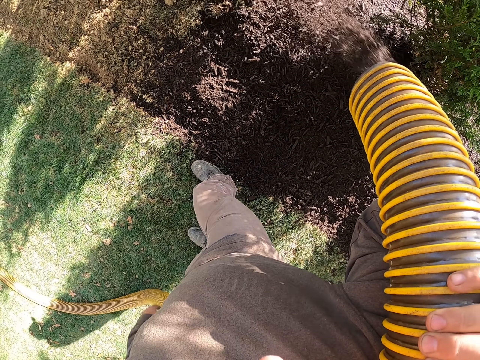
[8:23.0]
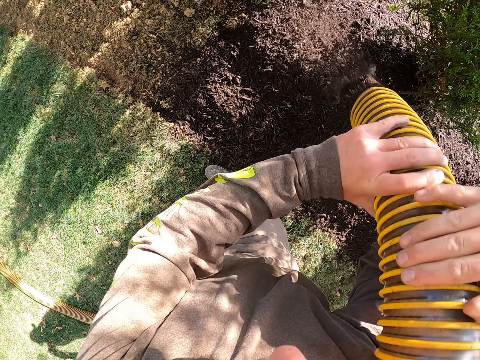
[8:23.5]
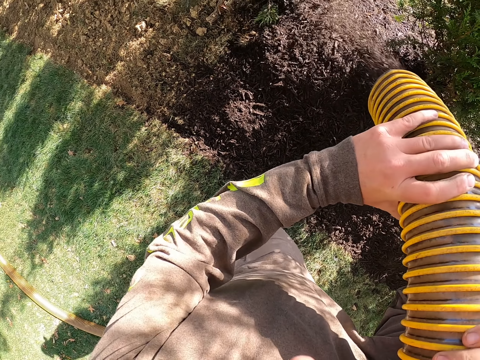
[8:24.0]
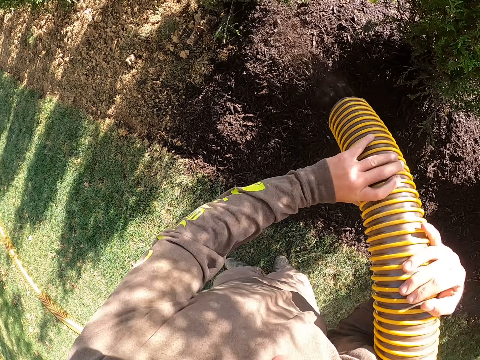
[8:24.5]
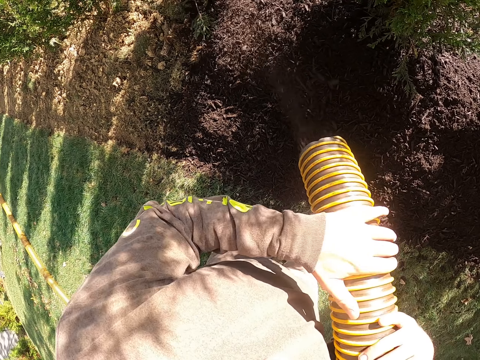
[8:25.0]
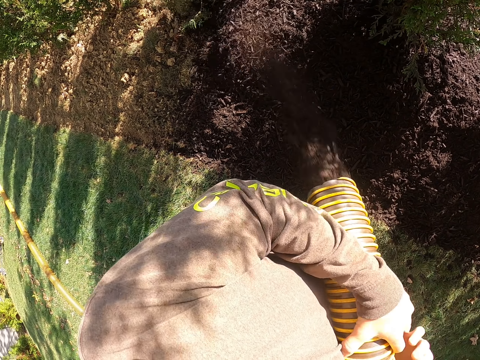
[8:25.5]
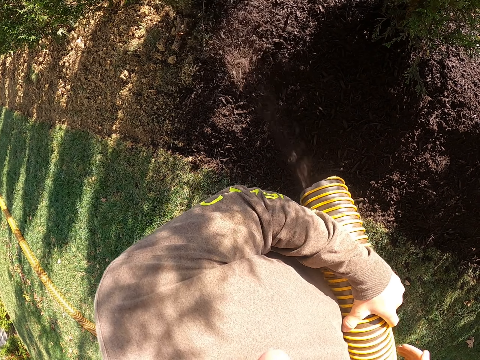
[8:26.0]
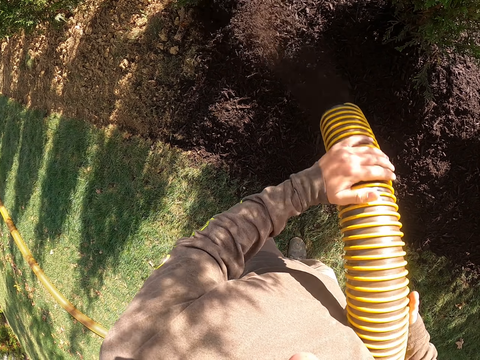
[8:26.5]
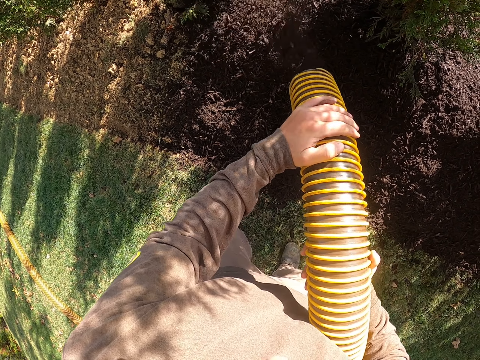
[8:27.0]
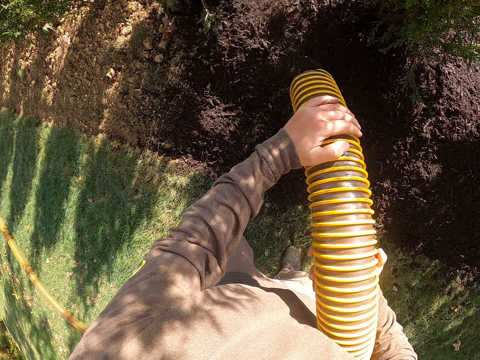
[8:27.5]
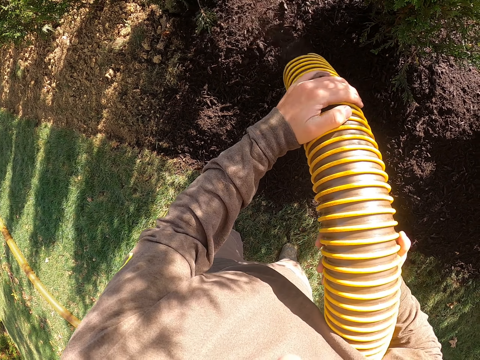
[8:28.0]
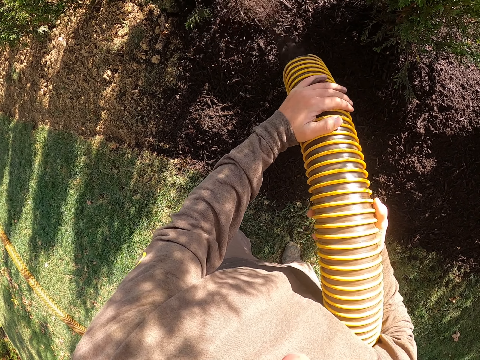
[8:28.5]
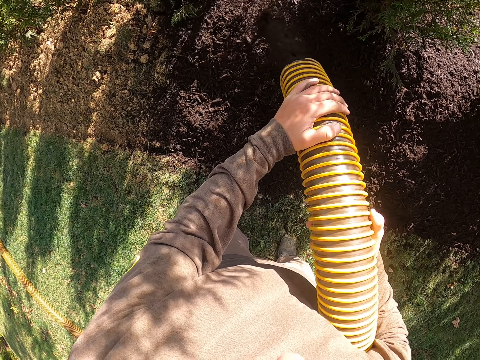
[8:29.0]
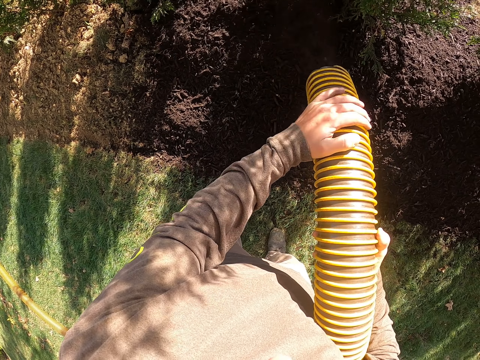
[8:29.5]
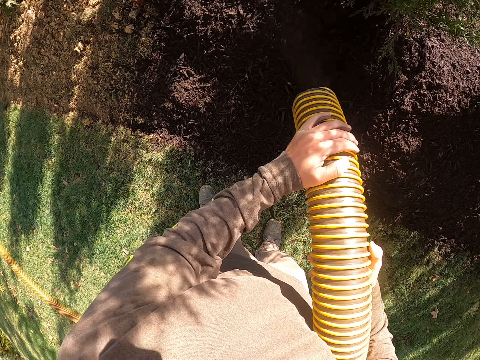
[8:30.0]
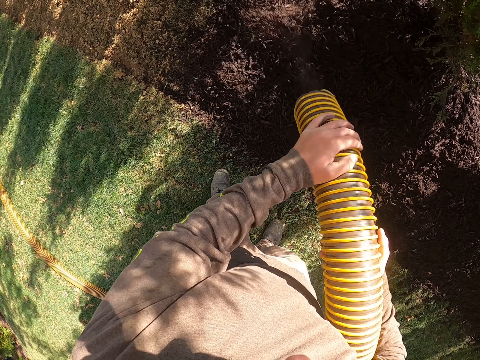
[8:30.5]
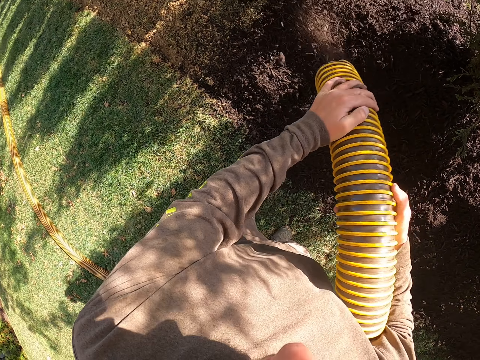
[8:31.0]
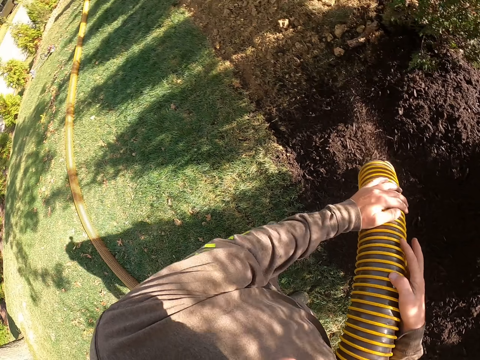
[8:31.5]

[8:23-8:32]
The camera wearer adjusts the pipe on his hands. He sprinkles manure on the ground.

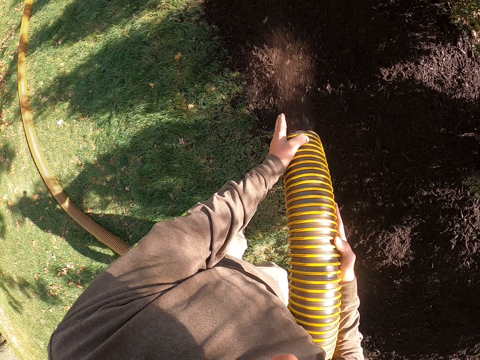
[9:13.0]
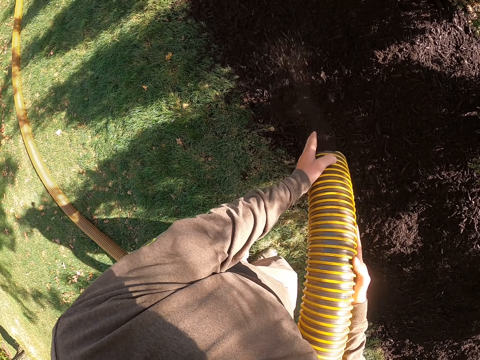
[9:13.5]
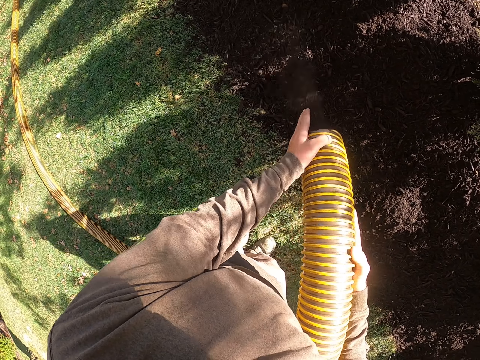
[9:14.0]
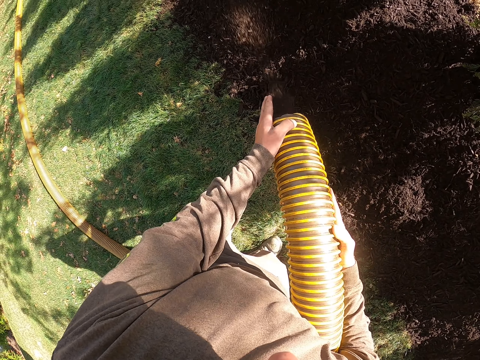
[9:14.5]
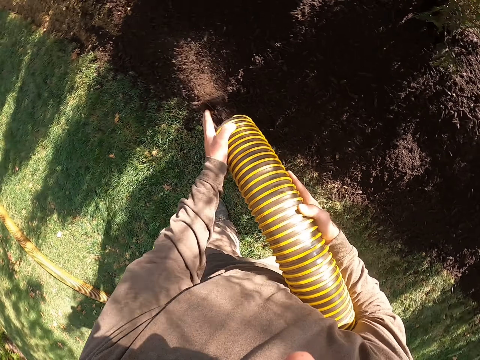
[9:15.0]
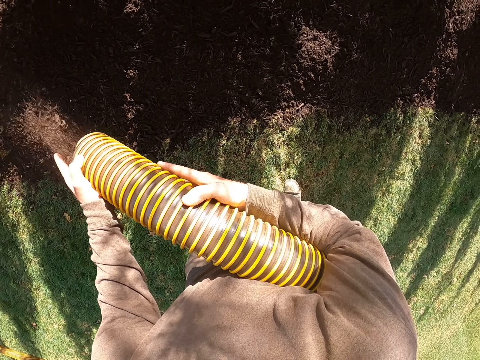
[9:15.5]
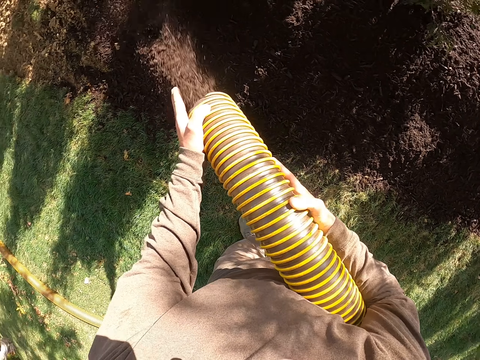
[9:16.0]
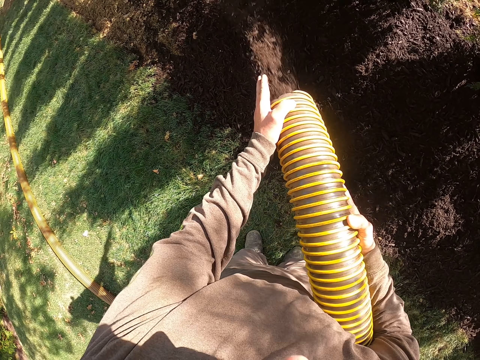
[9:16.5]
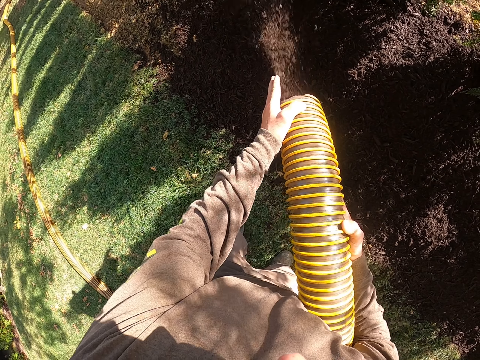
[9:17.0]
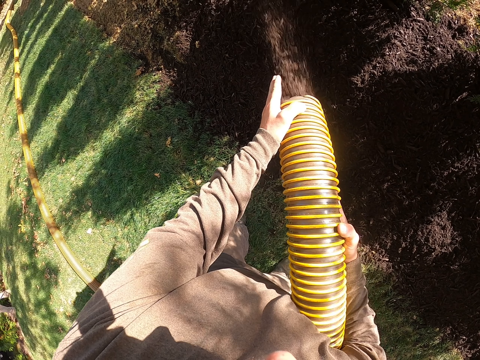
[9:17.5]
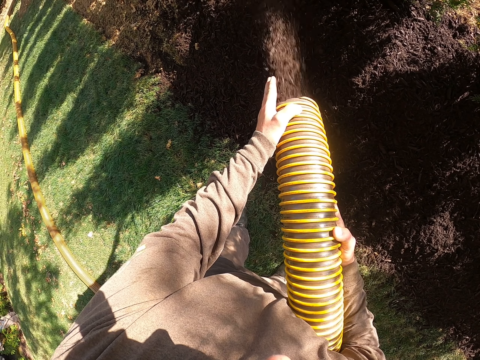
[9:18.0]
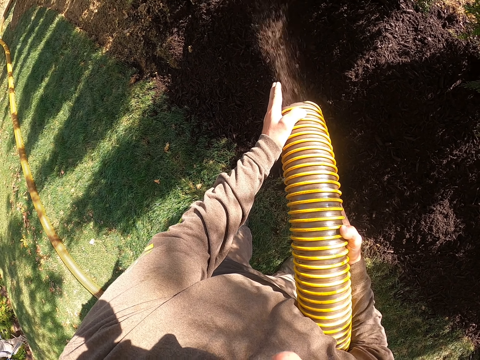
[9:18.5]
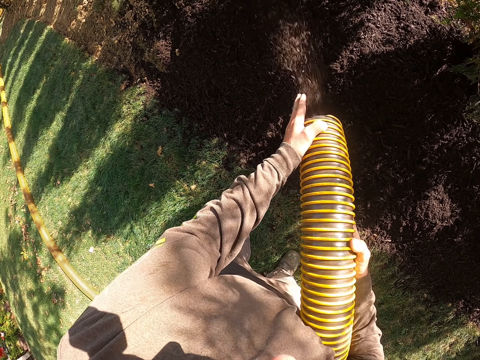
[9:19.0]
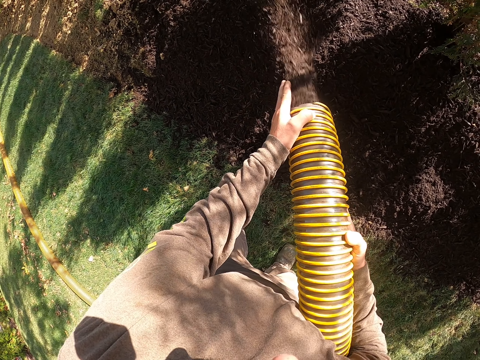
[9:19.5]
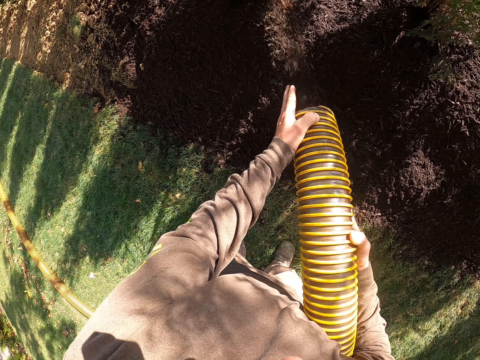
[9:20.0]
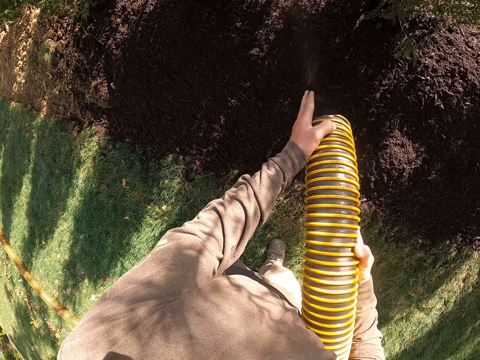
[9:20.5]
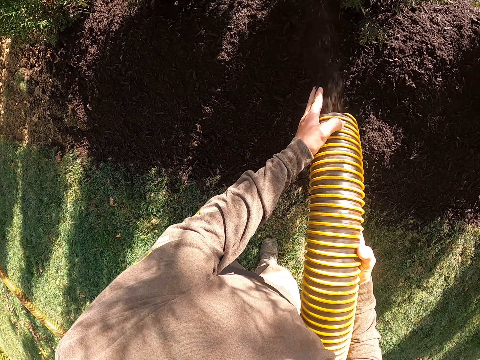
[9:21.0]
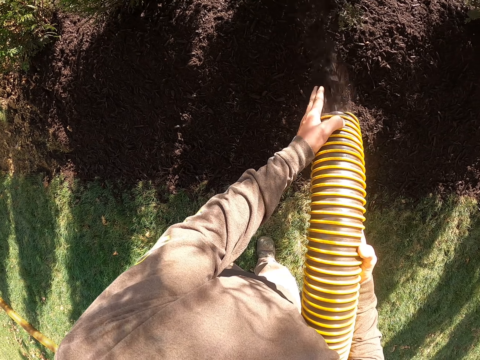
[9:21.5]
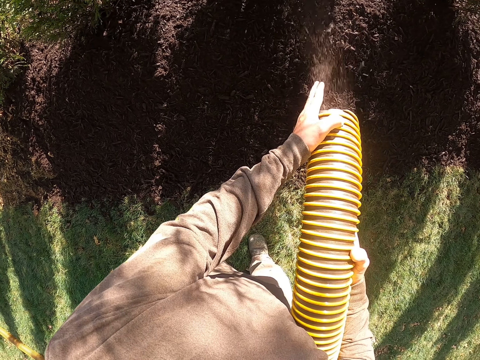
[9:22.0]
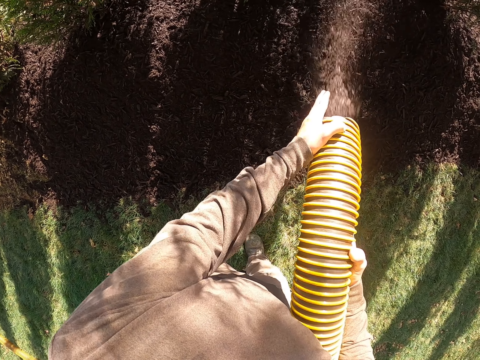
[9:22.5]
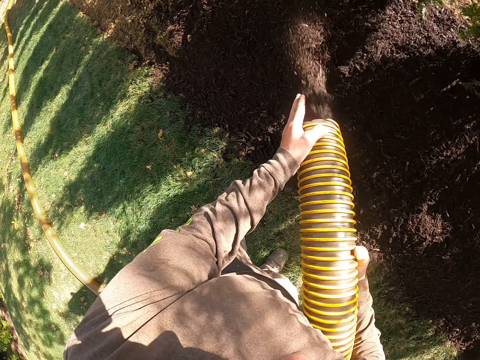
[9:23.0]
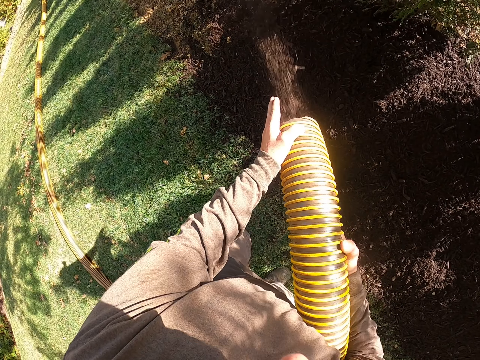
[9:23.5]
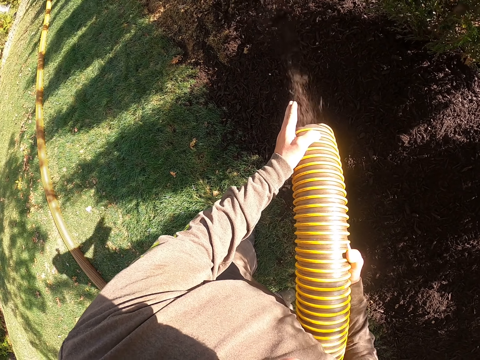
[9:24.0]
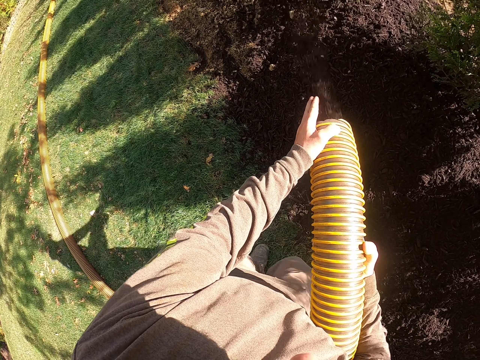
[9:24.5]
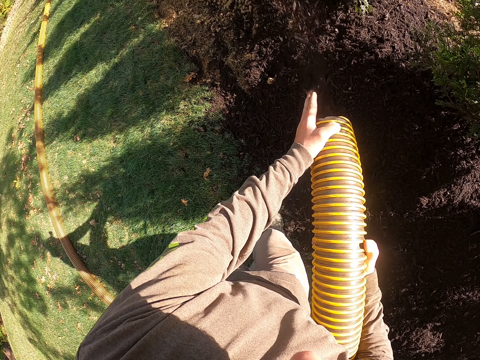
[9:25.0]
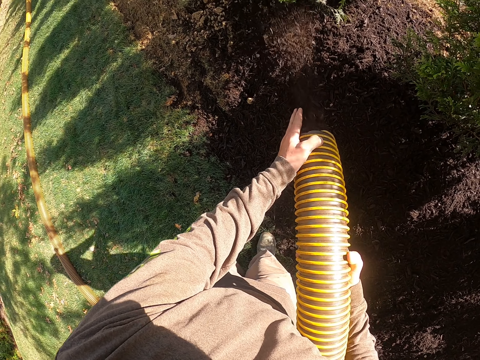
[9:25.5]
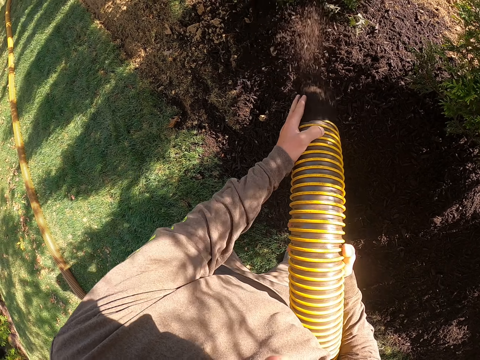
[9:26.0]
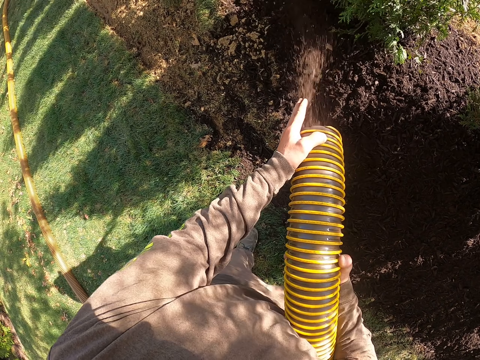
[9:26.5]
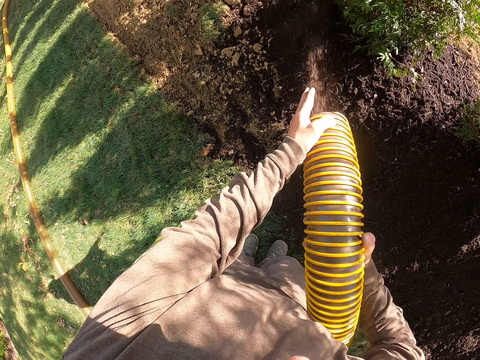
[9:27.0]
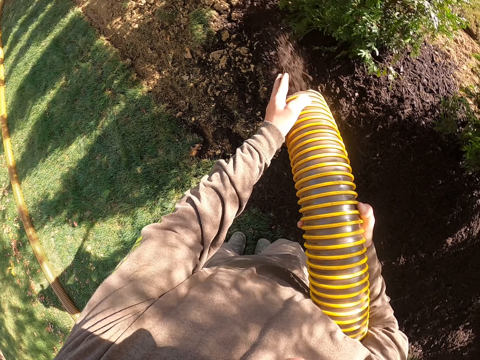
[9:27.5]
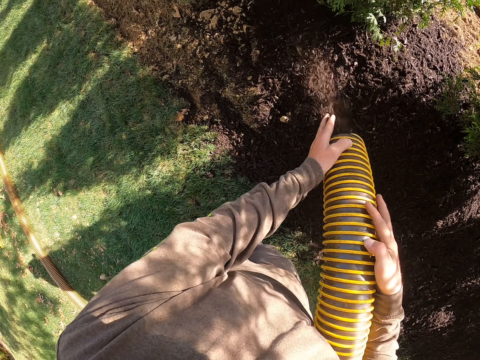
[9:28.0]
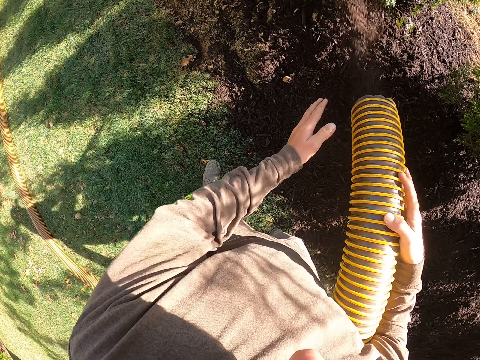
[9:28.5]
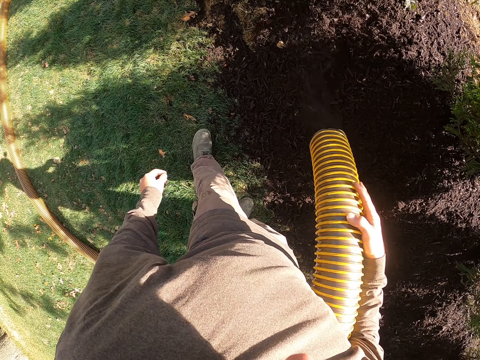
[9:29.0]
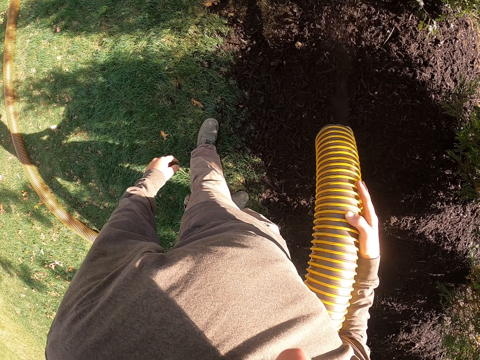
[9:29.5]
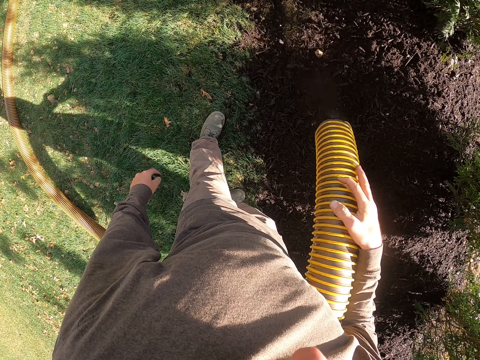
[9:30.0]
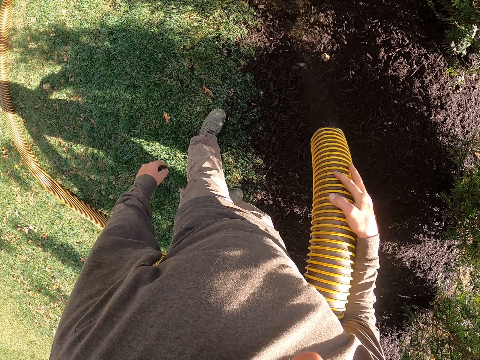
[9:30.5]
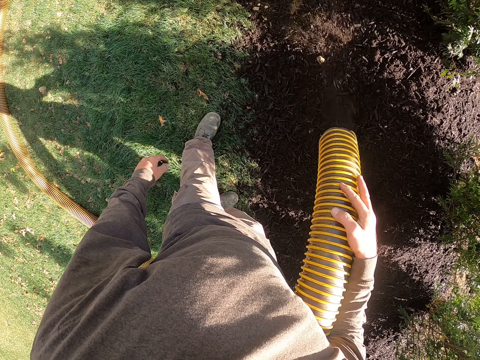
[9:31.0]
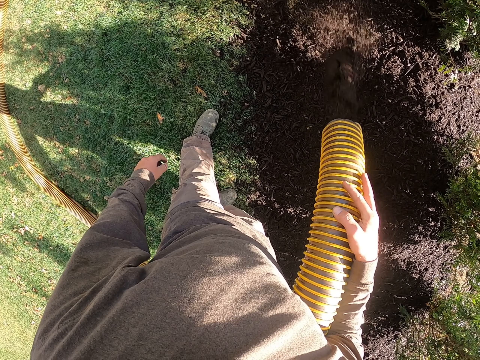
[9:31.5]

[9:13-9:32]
The camera wearer stares around. They pour manure on the ground with a plastic hose pipe. A person walks around. The camera wearer pours manure on the ground with the plastic hose pipe. They stare around. They pour manure on the ground with the plastic hose pipe. They walk with the hose pipe in hands. They pour manure on the ground with the plastic hose pipe.
